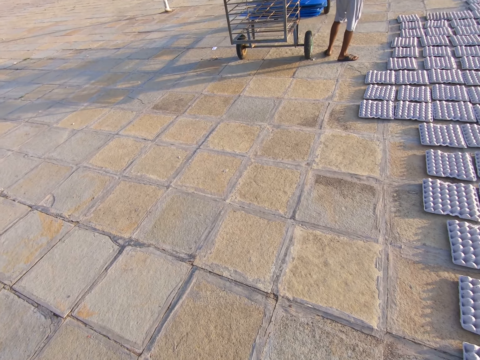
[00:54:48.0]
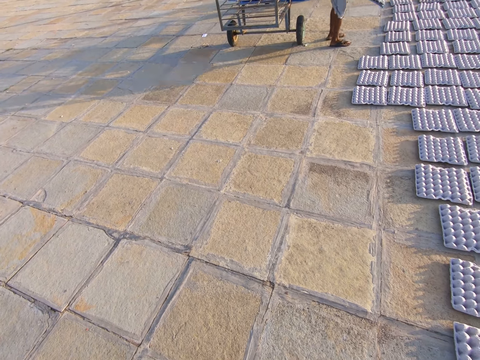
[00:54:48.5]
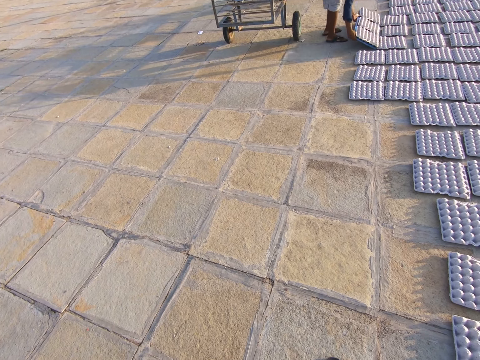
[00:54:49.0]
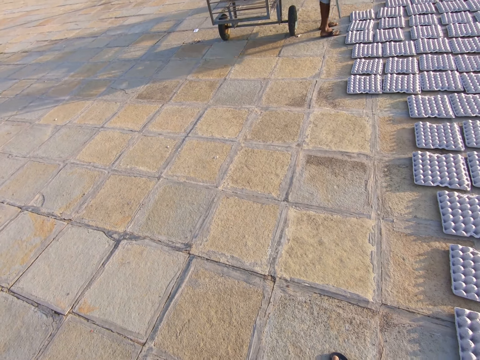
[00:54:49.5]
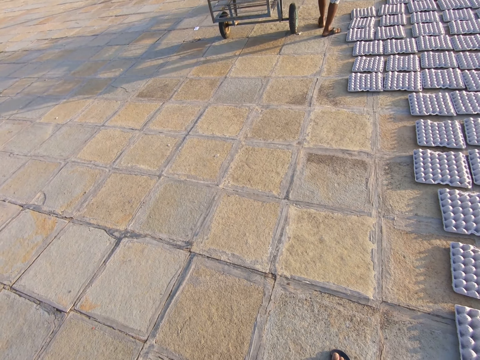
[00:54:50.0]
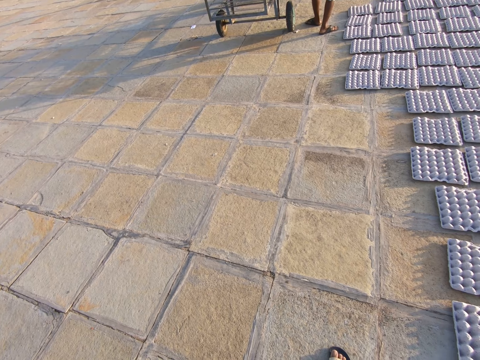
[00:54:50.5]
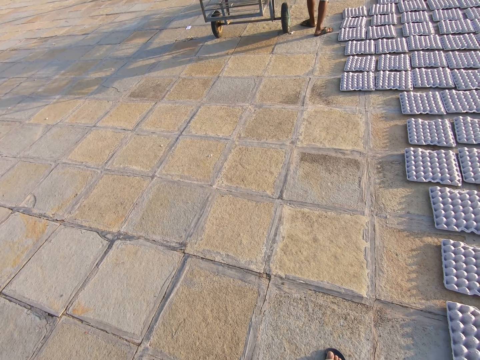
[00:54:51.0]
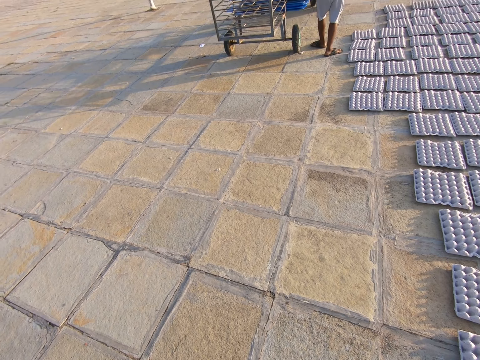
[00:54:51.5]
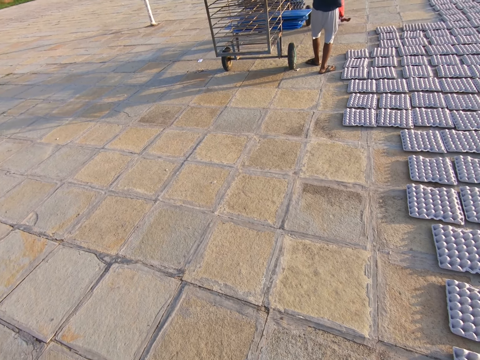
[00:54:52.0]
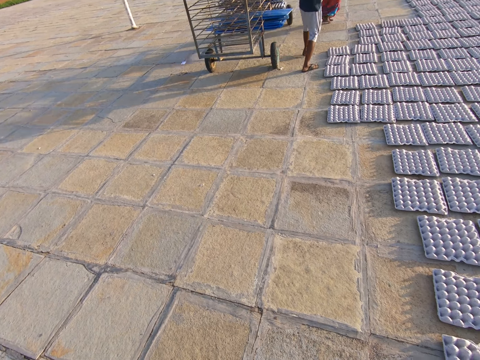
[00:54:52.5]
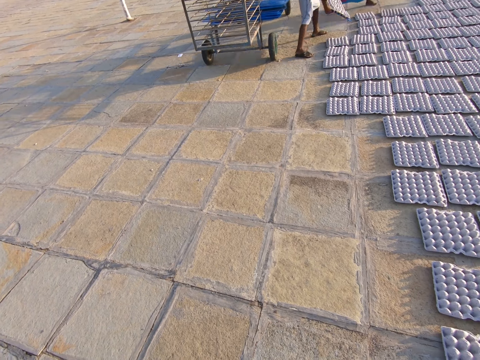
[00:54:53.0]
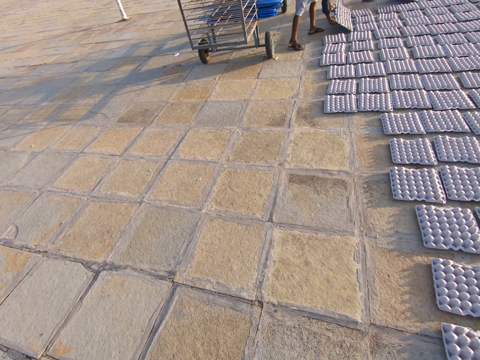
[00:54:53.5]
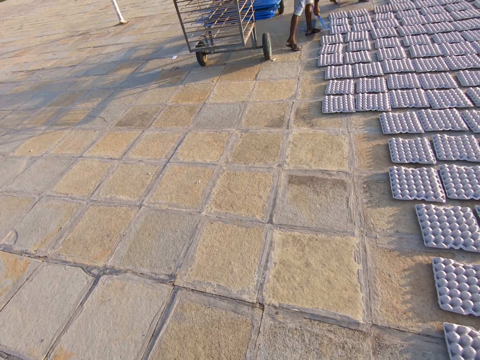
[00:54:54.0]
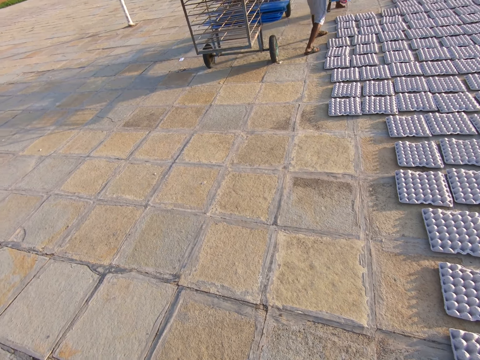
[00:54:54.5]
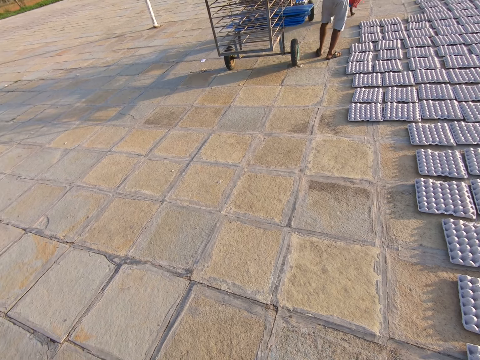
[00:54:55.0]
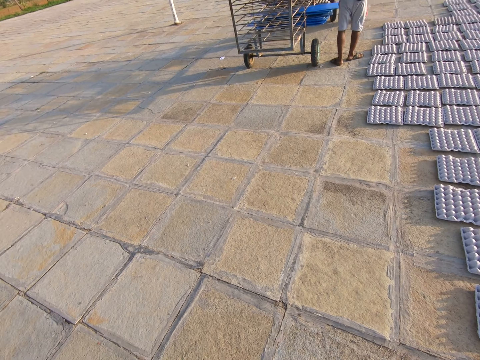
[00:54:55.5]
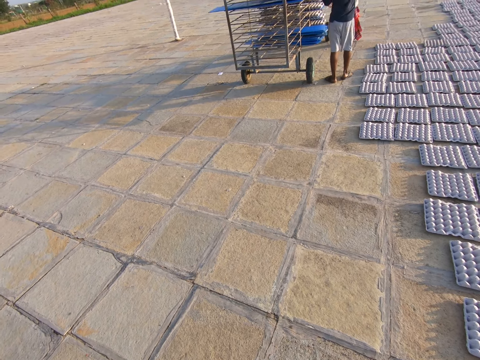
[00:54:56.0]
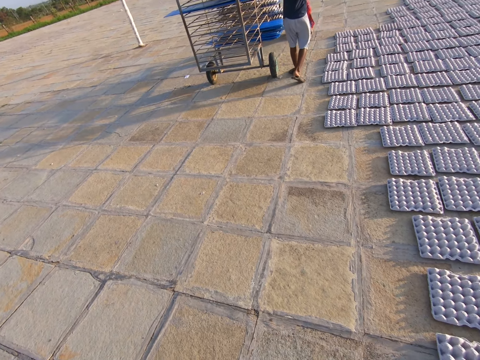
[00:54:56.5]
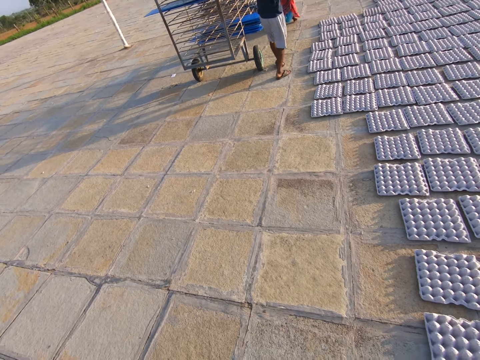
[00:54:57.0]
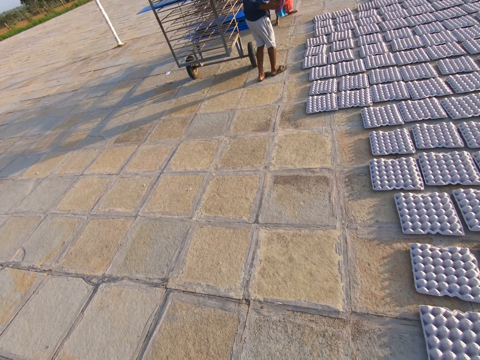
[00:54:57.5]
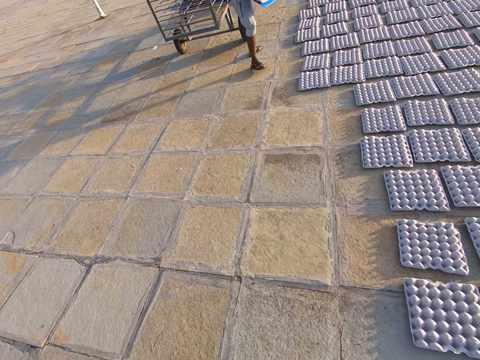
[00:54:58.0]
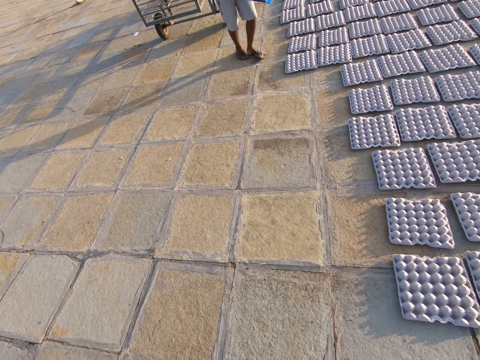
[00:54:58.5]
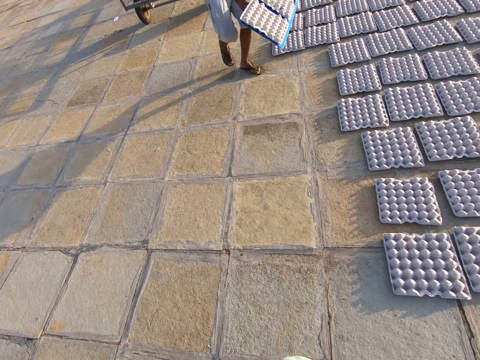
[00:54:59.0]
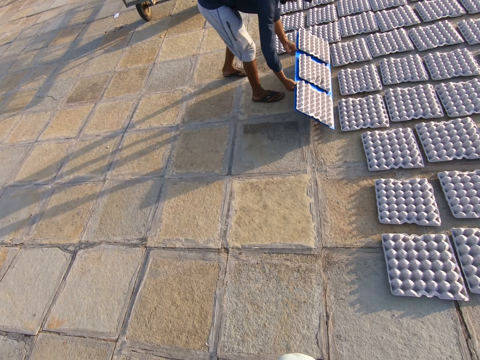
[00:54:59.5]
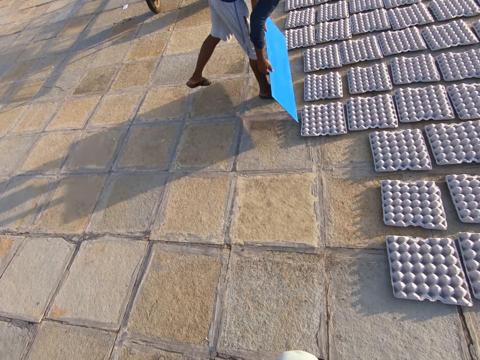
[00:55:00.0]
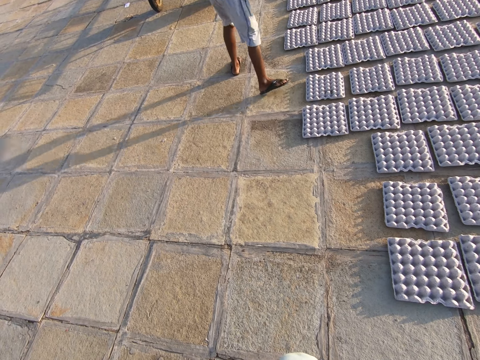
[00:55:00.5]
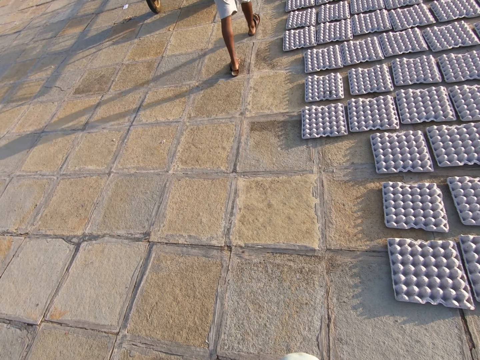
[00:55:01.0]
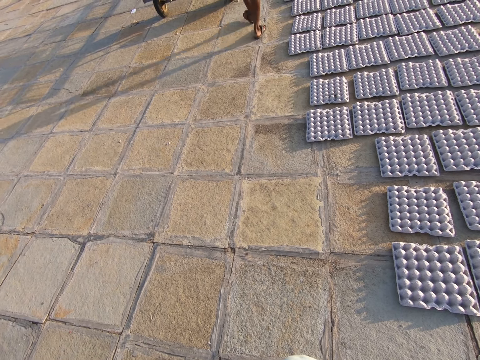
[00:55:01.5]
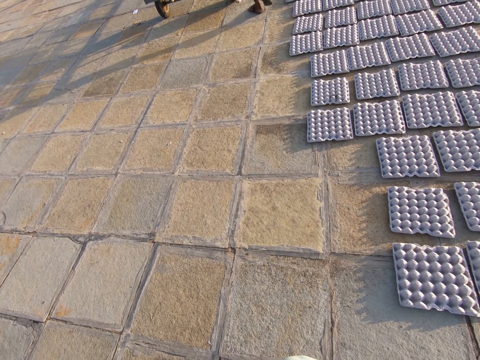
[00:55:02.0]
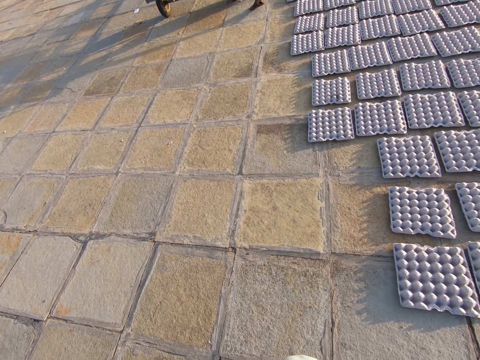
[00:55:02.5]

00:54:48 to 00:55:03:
A man holds an egg tray with both hands. The man drops the egg tray on the floor with both hands. The man removes a plastic tray underneath the egg tray with both hands. The man holds the egg tray with both hands. The man drops the egg tray on the floor with both hands. The man removes the plastic tray underneath the egg tray with both hands. The man holds the egg tray with both hands. The man drops the egg tray on the floor with both hands. The man removes the plastic tray underneath the egg tray with both hands.

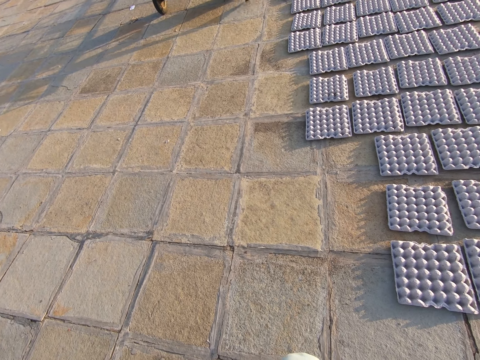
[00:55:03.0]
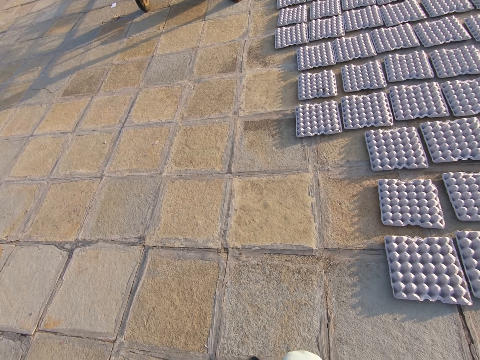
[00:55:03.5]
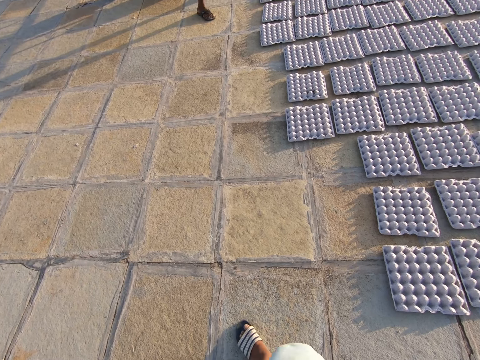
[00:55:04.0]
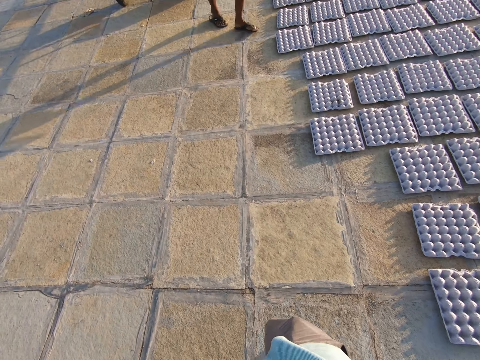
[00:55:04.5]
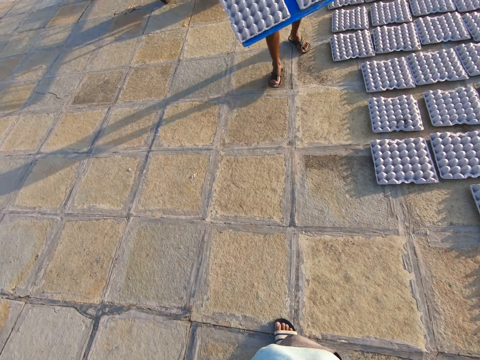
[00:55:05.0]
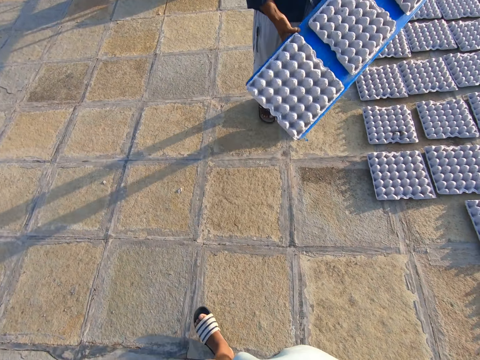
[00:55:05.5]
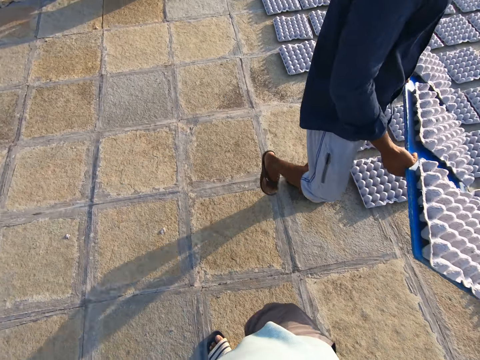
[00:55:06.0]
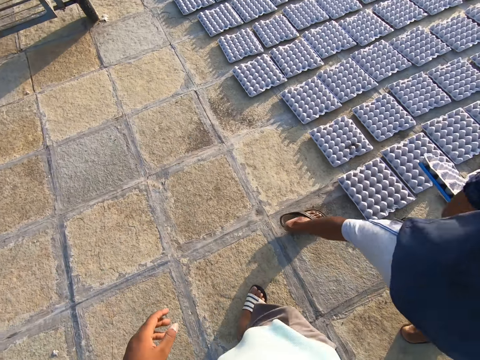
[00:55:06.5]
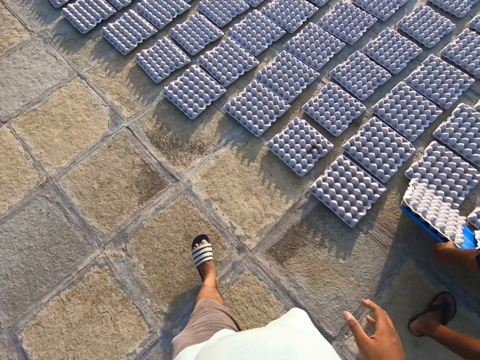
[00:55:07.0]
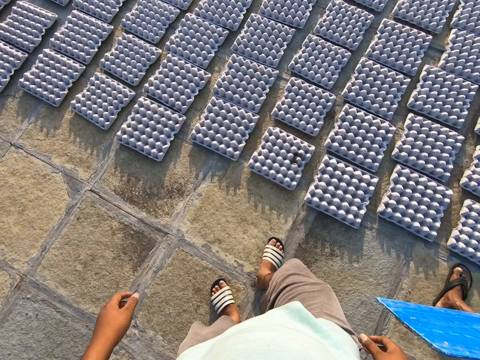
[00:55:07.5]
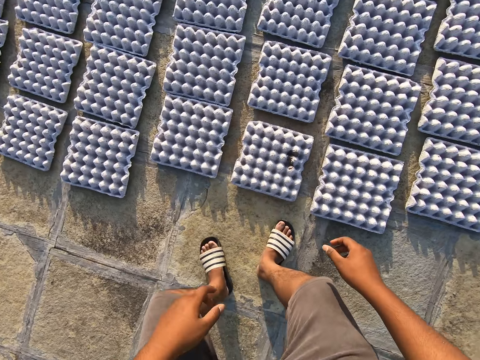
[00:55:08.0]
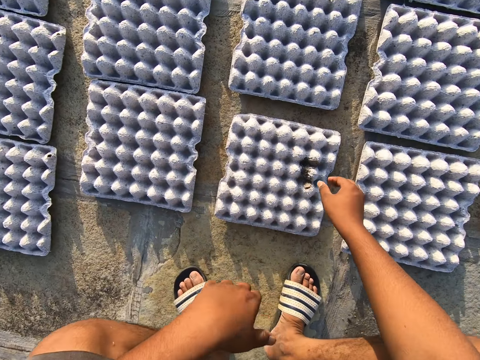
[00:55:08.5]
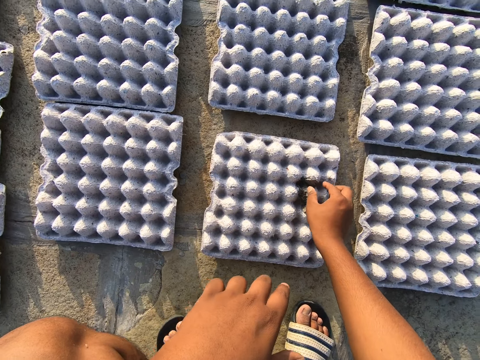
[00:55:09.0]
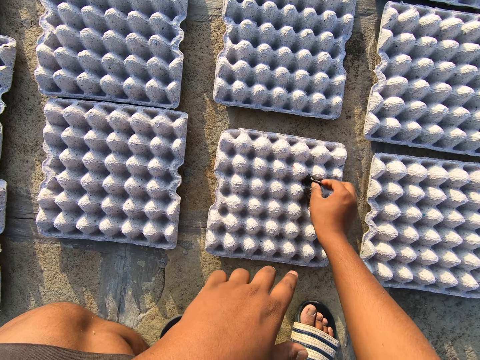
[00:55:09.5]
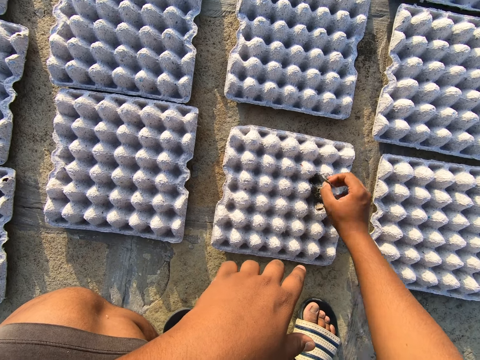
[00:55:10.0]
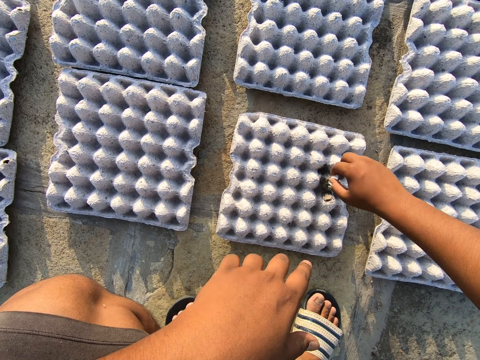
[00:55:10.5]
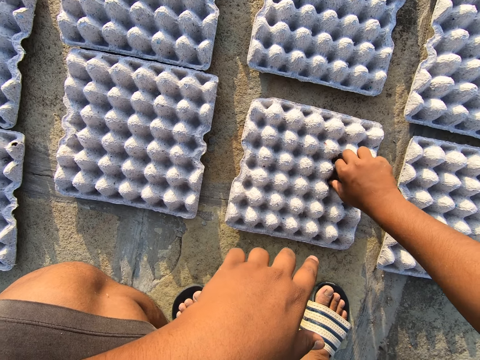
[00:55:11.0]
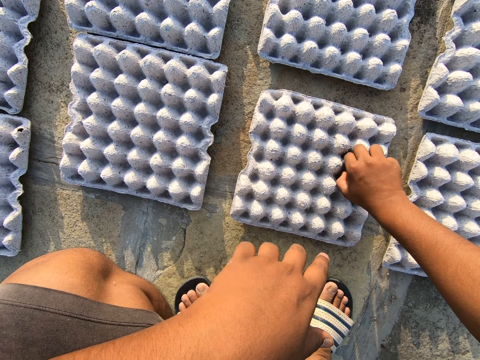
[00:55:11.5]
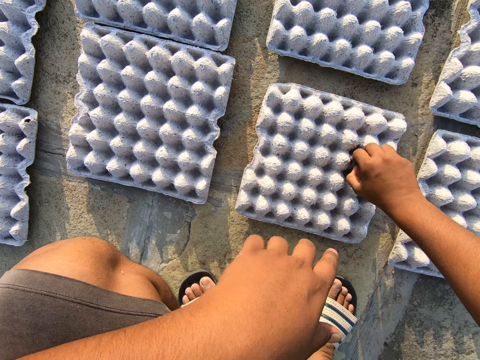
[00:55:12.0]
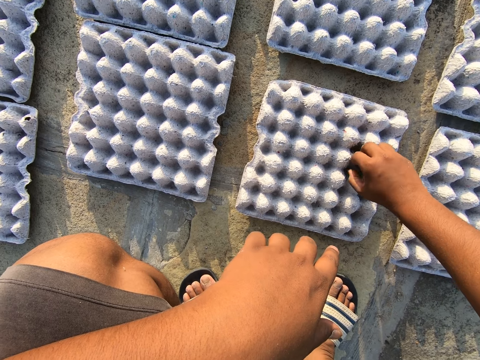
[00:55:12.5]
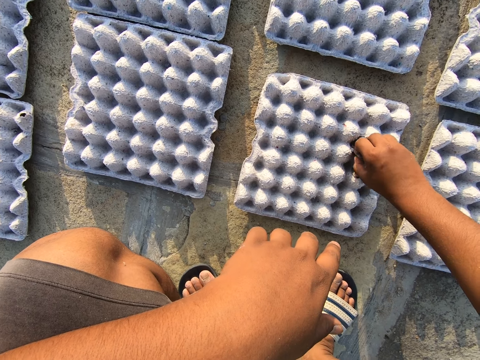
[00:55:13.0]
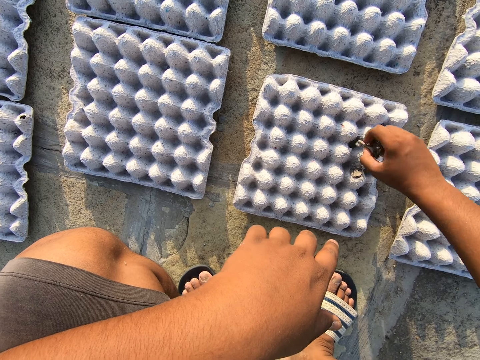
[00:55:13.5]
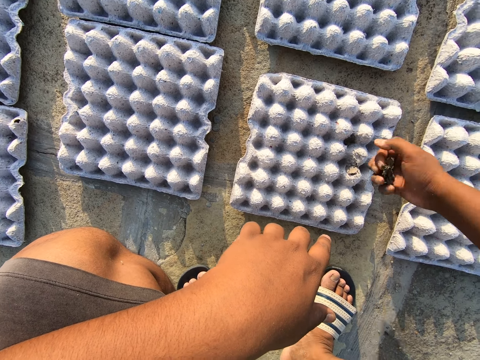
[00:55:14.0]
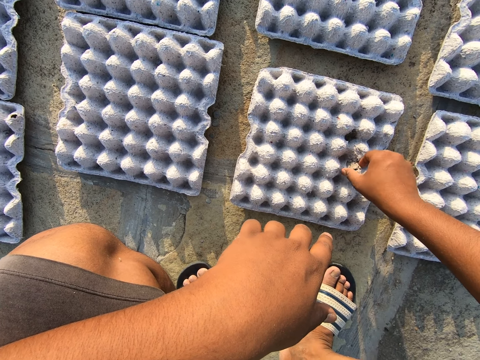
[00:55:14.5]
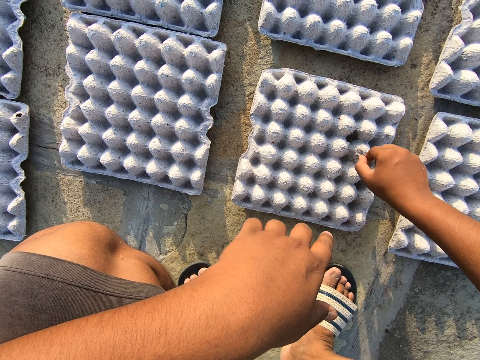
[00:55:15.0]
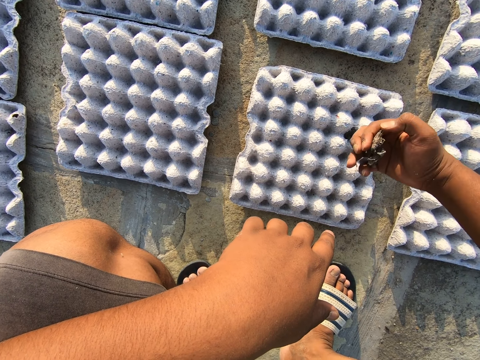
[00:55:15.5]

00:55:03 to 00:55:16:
The camera wearer walks around. A man holds an egg tray with both hands. The man drops the egg tray on the floor with both hands. The man removes a plastic tray underneath the egg tray with both hands. The camera wearer squats. They remove dirt from the egg tray.
